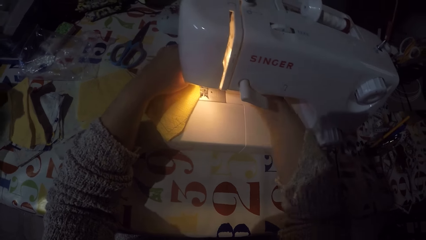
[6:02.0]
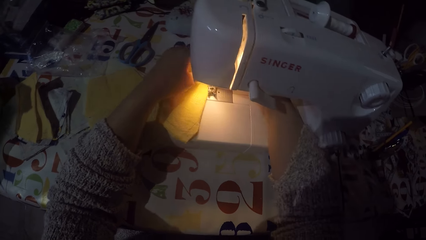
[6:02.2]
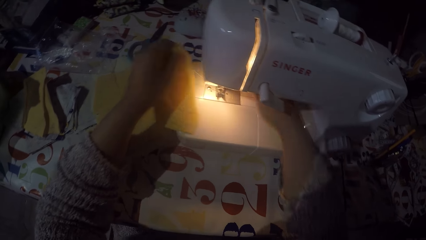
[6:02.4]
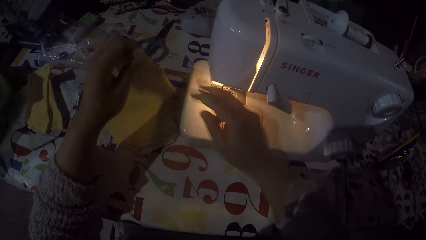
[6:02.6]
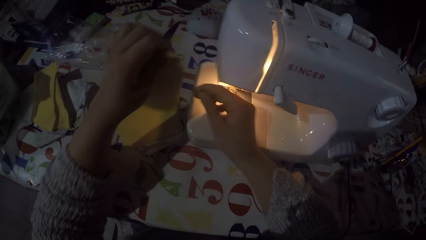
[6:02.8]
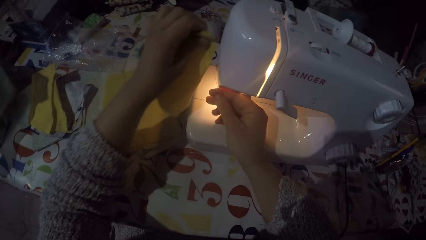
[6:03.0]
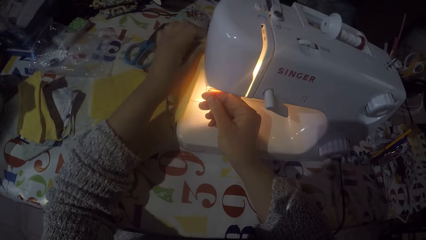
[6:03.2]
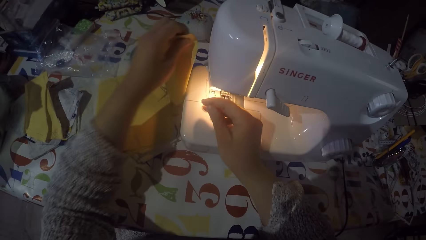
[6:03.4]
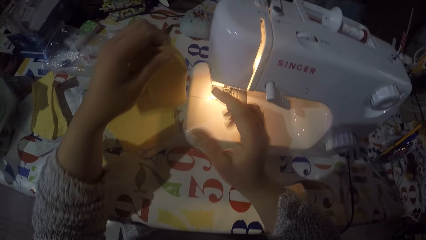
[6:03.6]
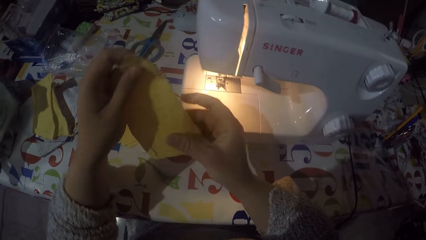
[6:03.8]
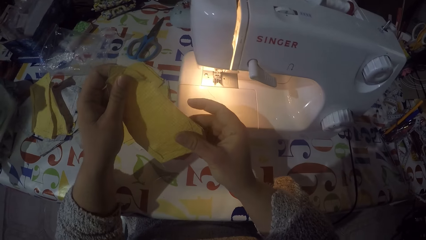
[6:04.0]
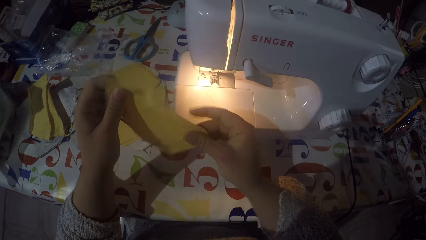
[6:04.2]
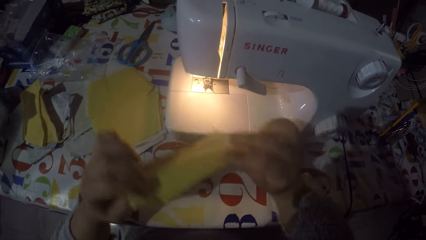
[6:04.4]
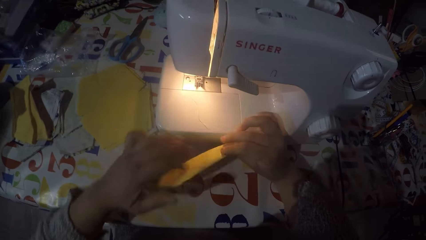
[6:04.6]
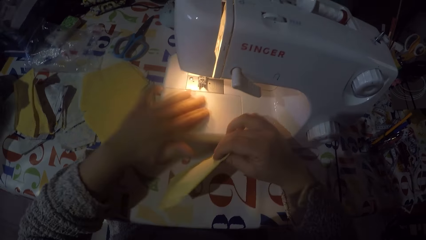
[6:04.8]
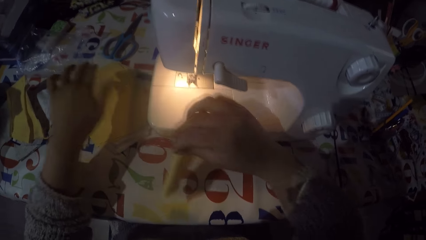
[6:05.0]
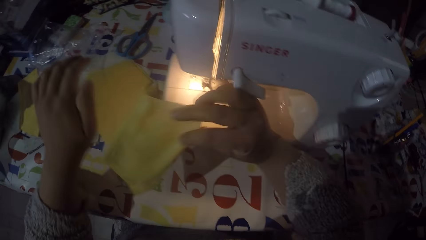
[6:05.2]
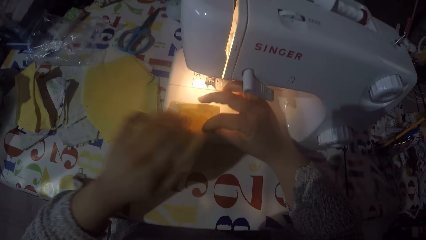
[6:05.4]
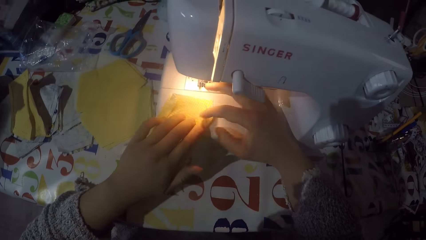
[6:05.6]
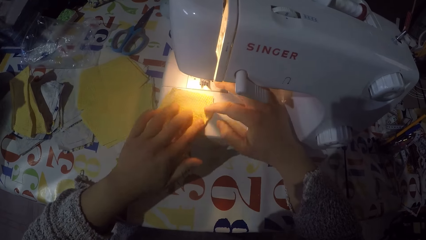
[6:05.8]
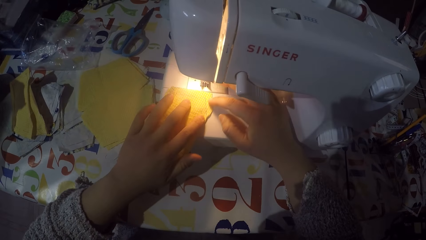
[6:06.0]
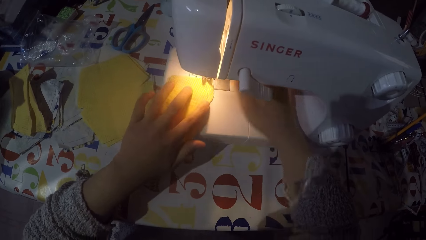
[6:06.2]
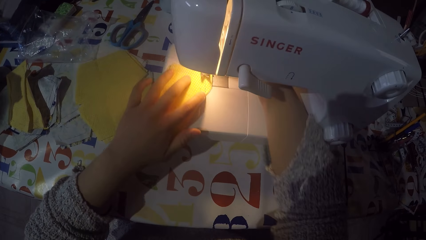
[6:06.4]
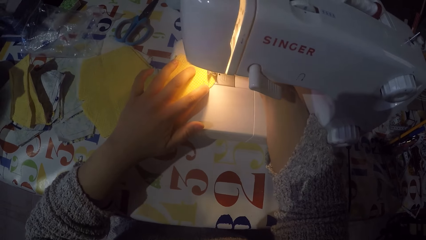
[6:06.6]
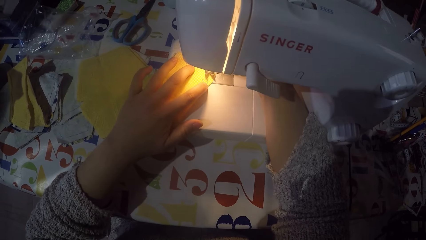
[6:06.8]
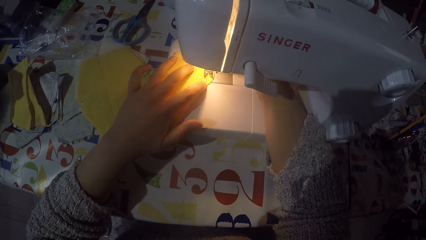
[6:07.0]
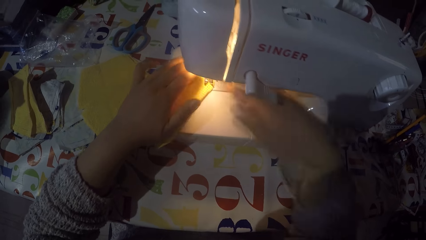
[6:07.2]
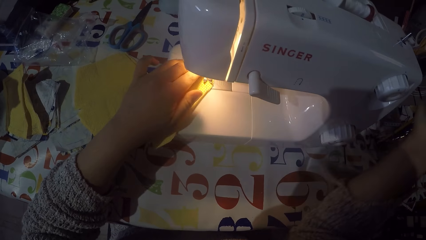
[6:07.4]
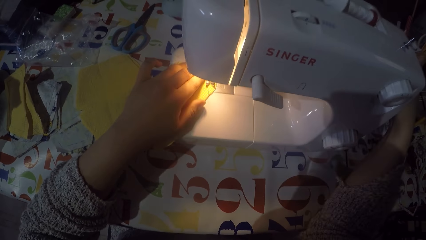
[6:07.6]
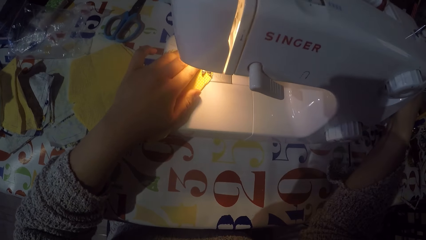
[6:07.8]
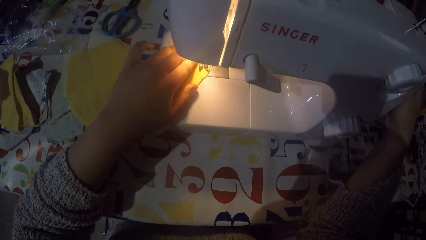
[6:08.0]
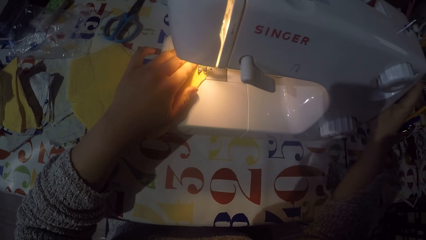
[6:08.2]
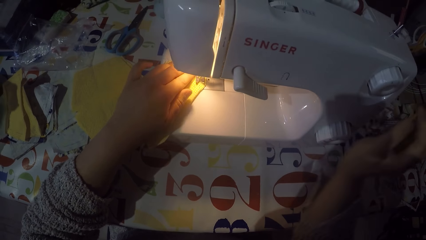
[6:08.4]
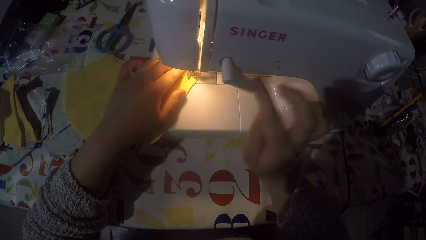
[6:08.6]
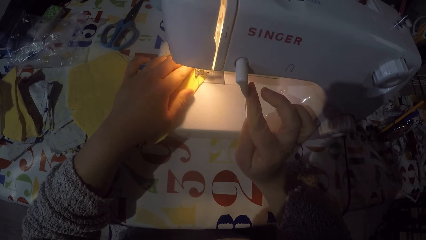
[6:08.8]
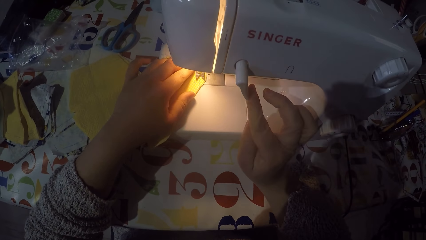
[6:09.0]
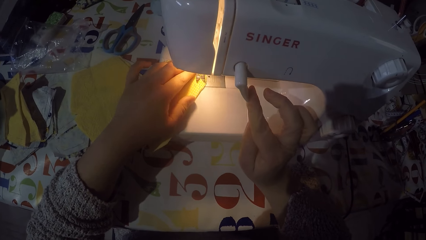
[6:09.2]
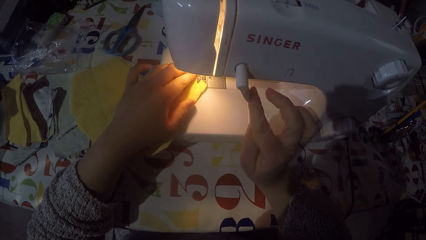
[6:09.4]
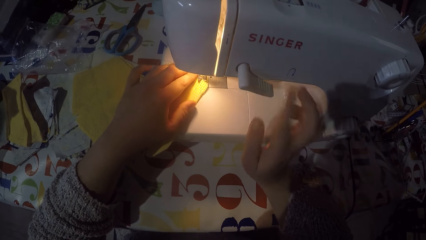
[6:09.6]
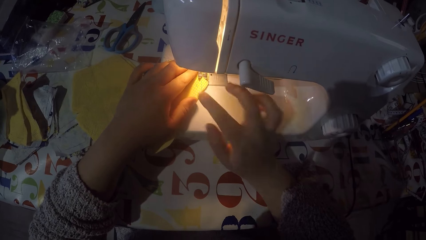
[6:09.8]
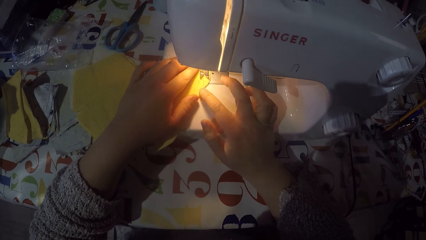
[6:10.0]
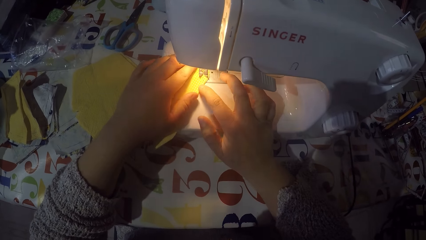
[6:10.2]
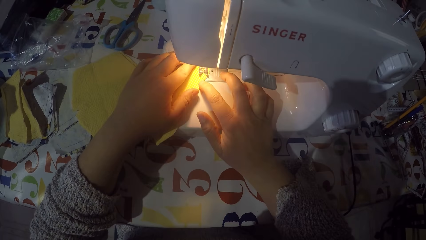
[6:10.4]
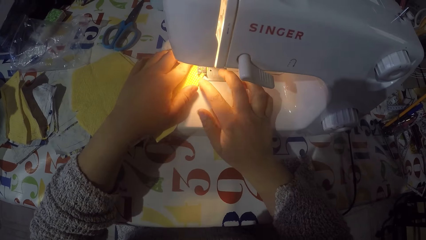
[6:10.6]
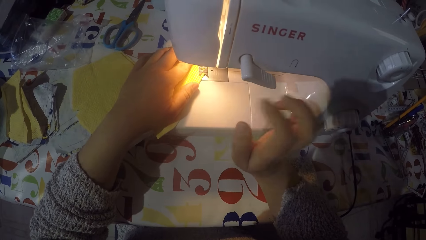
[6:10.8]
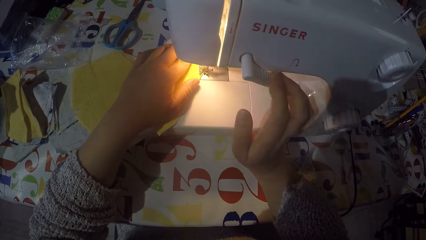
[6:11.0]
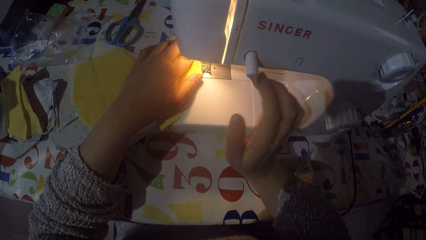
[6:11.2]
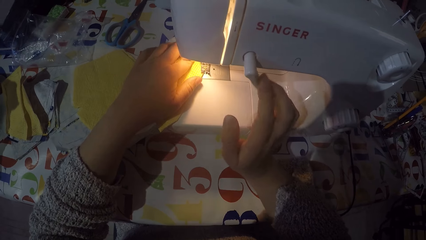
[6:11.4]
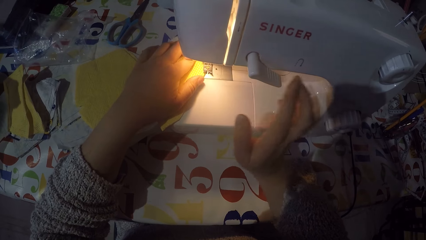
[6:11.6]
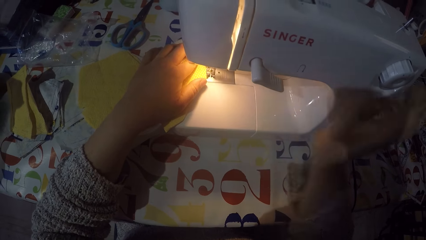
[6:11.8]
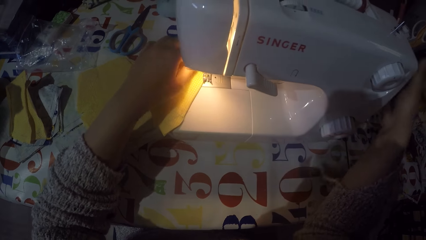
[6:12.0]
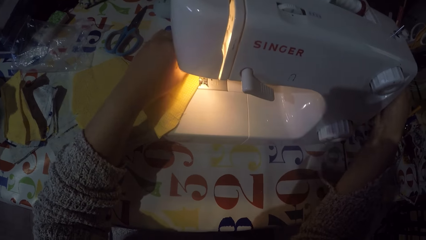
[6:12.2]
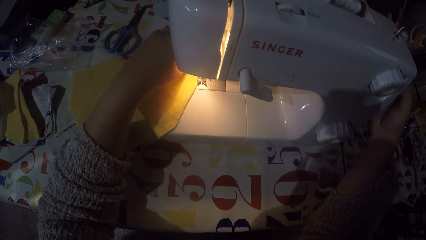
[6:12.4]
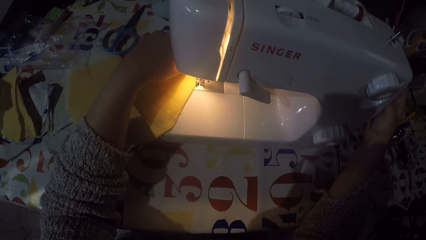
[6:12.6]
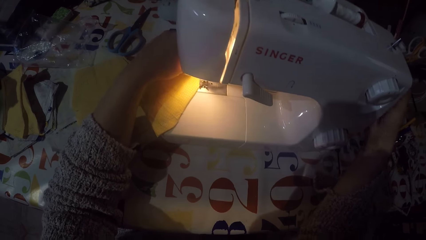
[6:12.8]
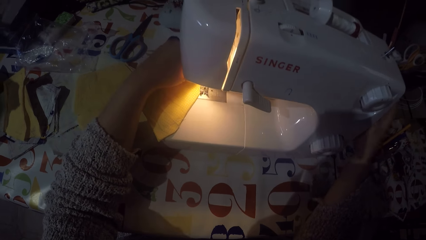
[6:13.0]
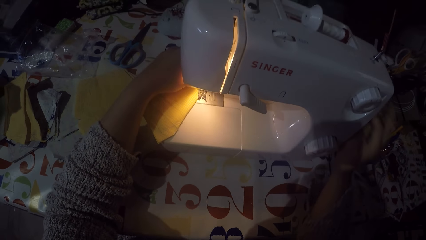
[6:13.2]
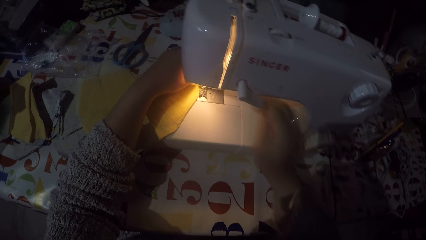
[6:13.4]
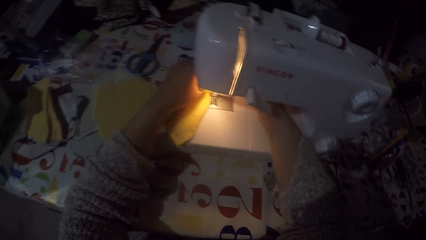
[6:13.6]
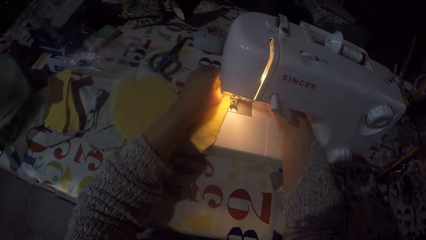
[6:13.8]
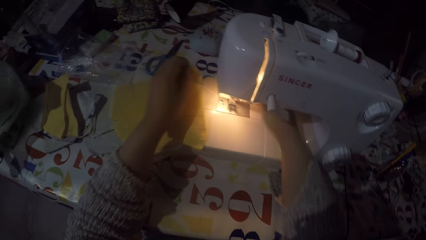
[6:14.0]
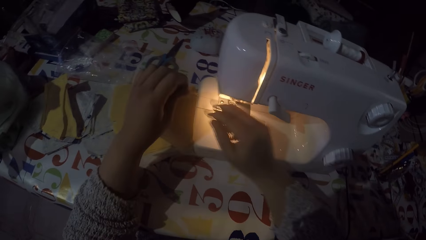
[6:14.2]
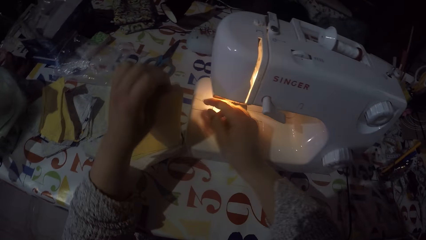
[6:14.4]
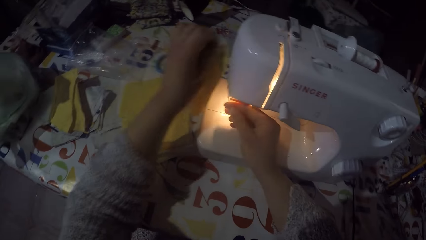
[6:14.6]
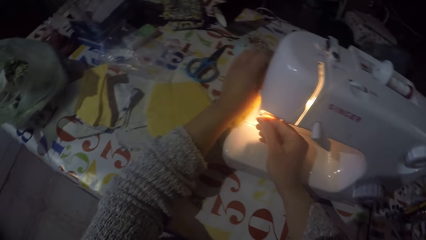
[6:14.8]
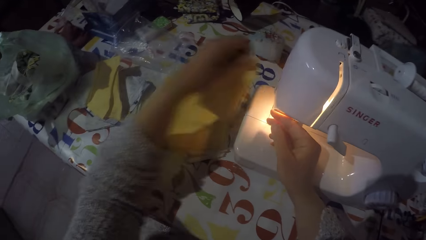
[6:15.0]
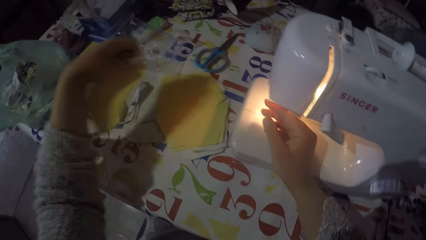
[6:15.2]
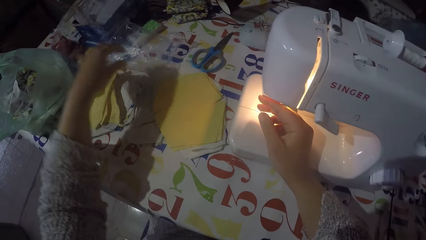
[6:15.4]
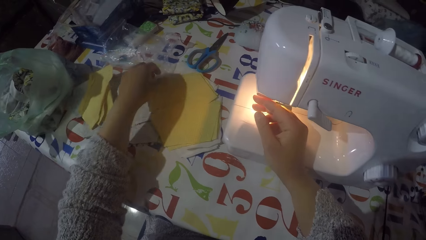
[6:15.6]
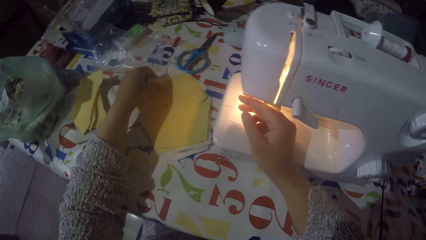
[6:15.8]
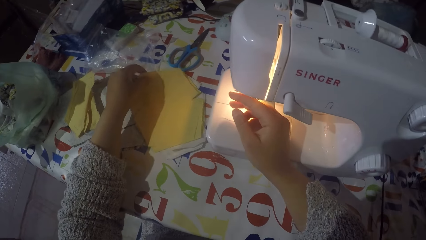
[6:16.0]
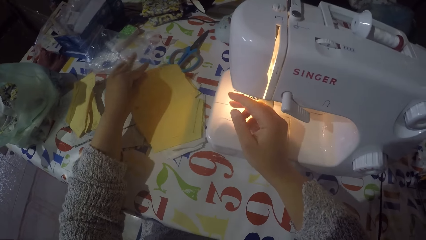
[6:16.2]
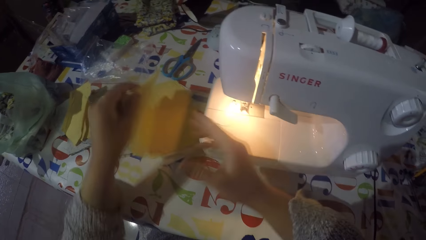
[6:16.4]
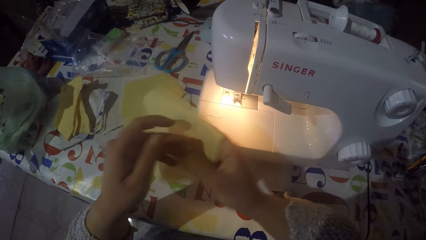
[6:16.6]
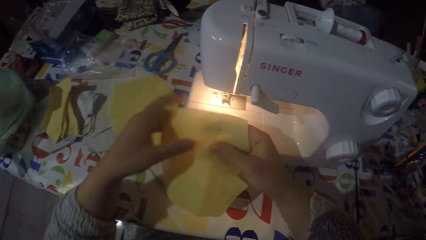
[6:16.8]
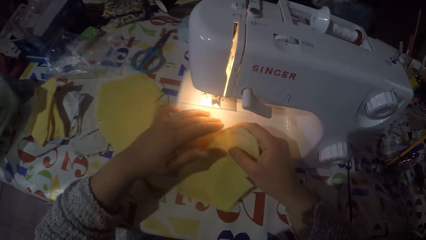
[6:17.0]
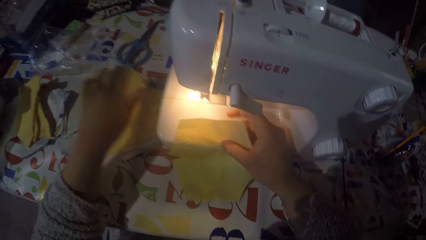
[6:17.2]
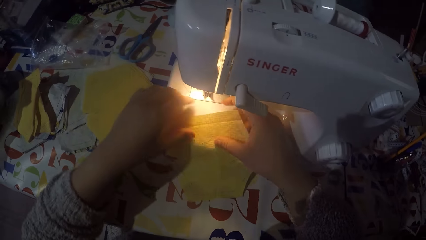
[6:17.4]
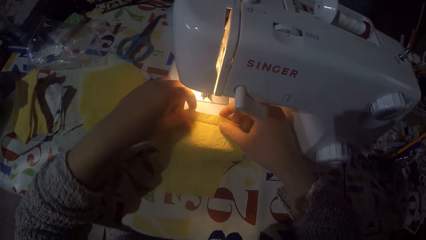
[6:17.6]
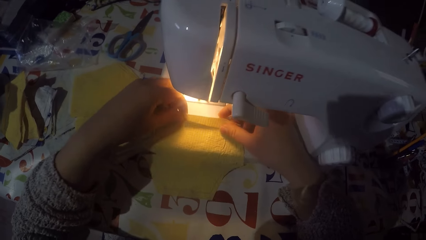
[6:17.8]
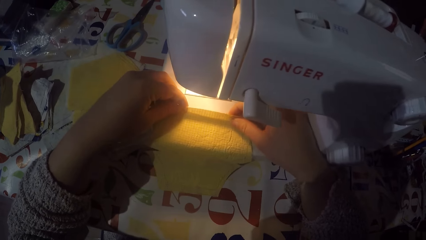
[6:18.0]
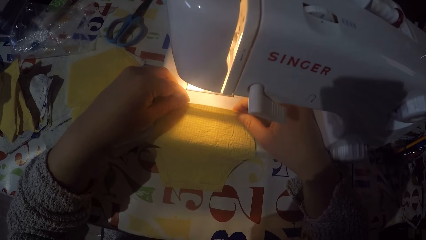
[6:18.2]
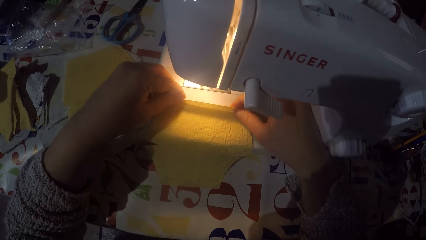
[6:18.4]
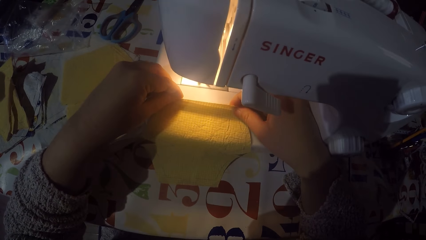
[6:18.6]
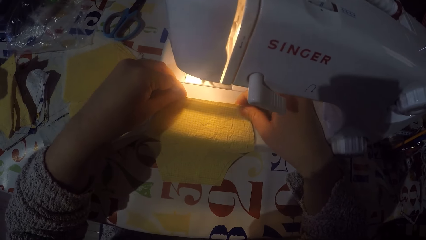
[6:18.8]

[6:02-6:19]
The camera wearer removes a piece of cloth from the machine. They cut the sewing thread. They check the piece of cloth. They put the piece of cloth on the sewing machine. They touch the hand wheel. They are sewing the piece of cloth with the machine. They touch the hand wheel. They remove the piece of cloth from the machine. They cut the sewing thread. They drop the piece of cloth on the table. They pick up another piece of cloth from the table. They put the piece of cloth on the sewing machine. They fold the piece of cloth.
